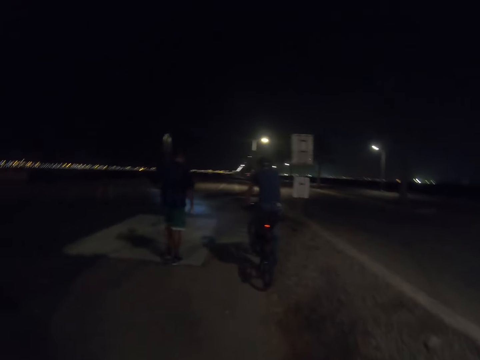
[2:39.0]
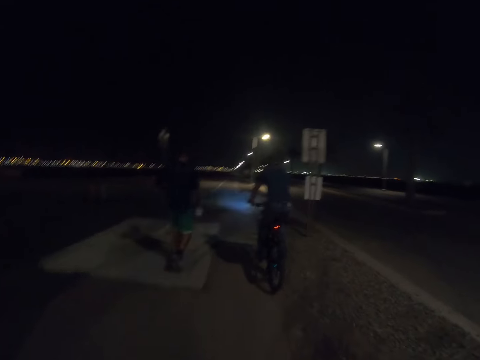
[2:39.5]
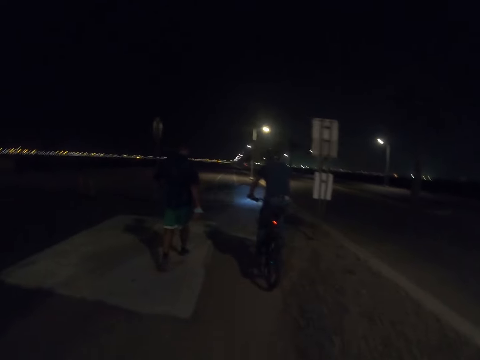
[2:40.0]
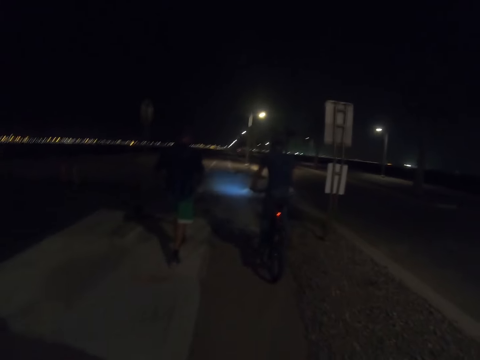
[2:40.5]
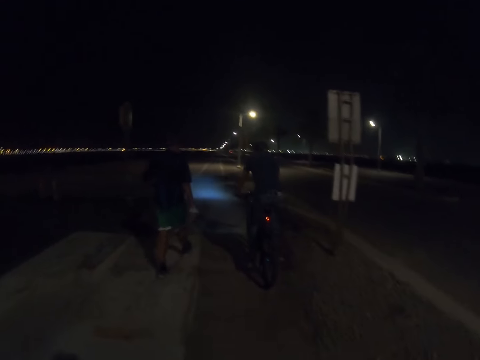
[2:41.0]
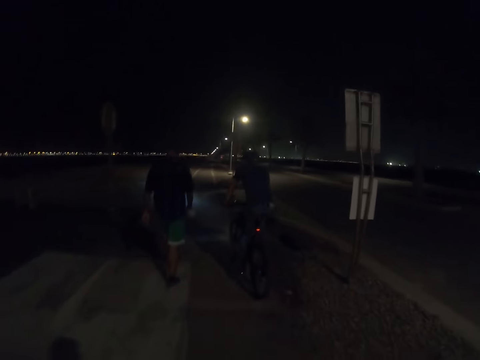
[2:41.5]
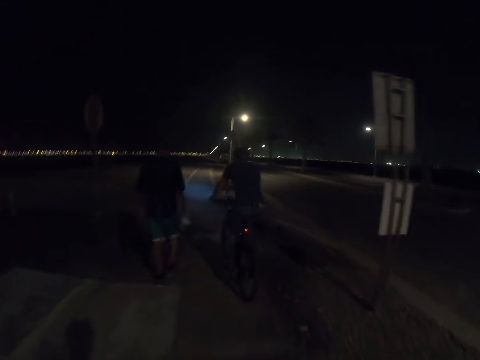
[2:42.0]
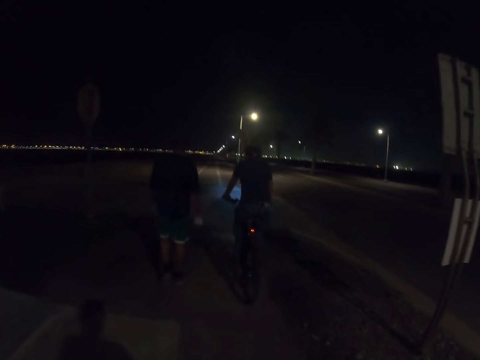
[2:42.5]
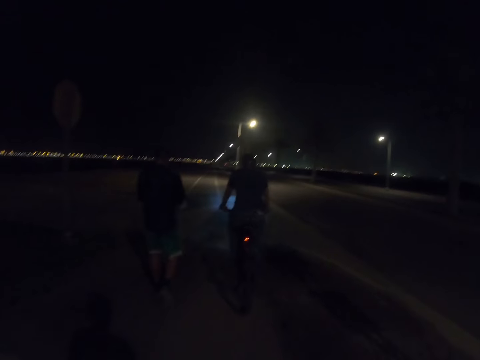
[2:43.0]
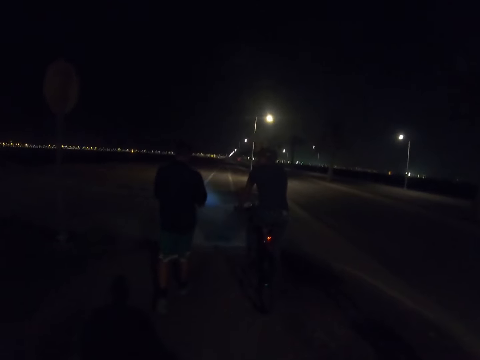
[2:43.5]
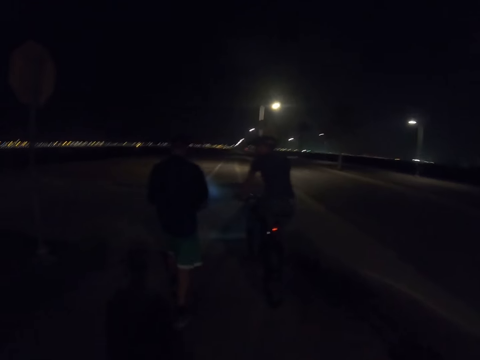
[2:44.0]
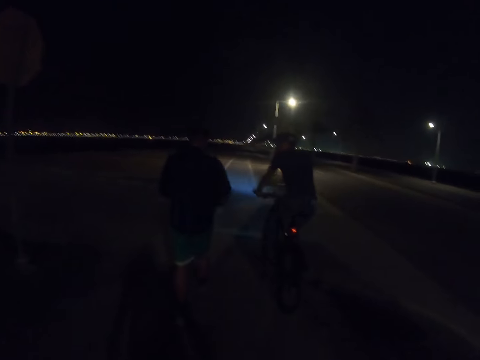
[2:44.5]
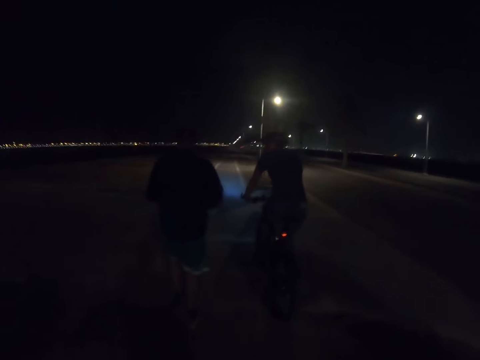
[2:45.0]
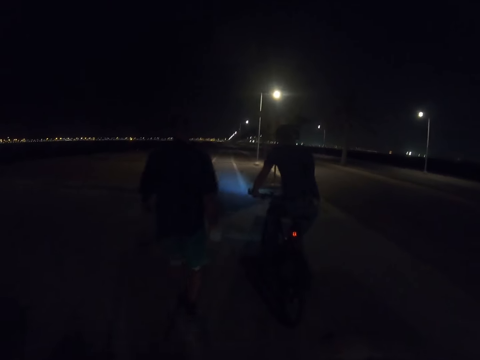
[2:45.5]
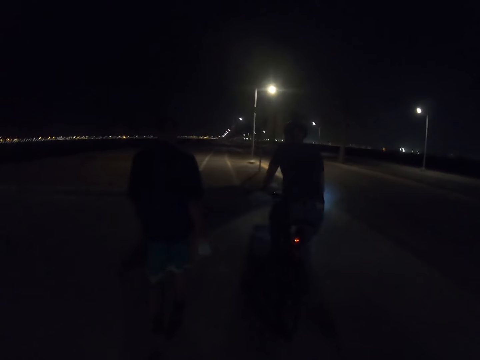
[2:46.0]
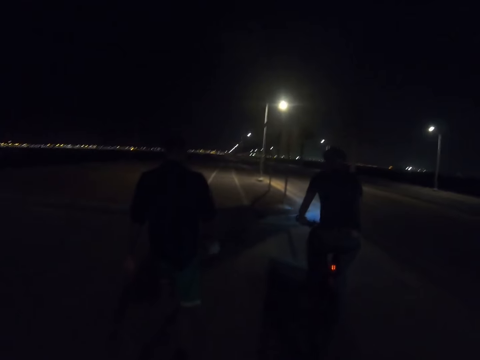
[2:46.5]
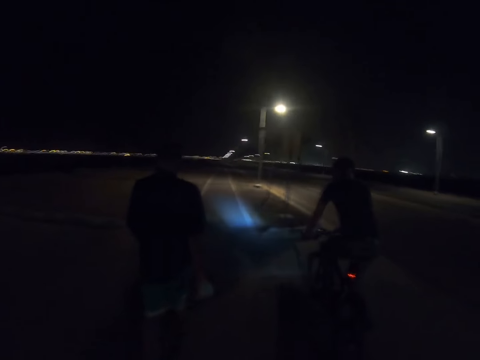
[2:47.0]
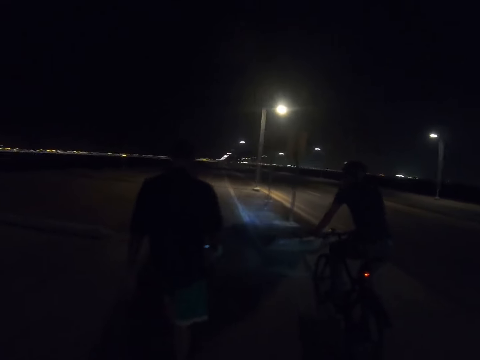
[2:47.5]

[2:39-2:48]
A person walks beside another person.

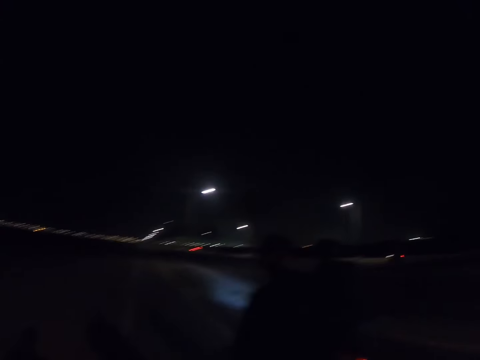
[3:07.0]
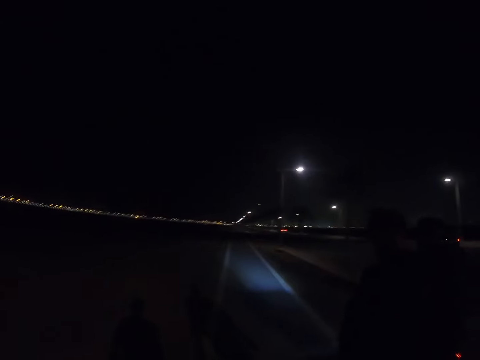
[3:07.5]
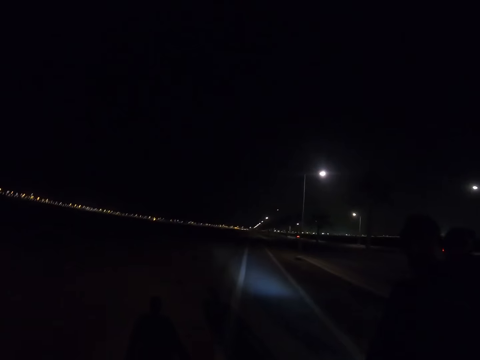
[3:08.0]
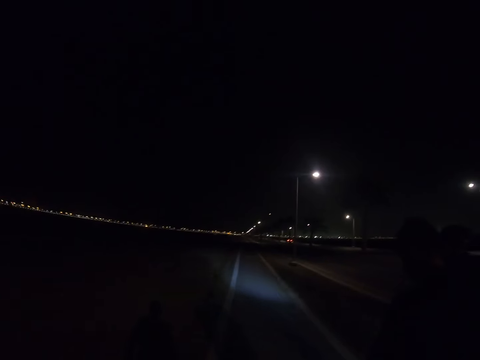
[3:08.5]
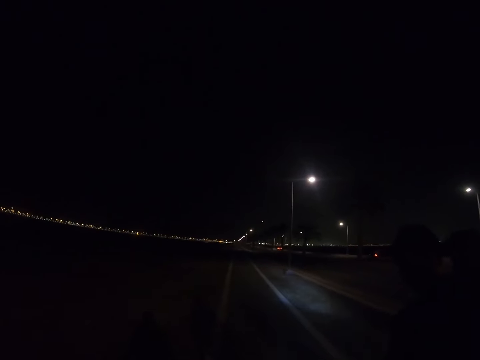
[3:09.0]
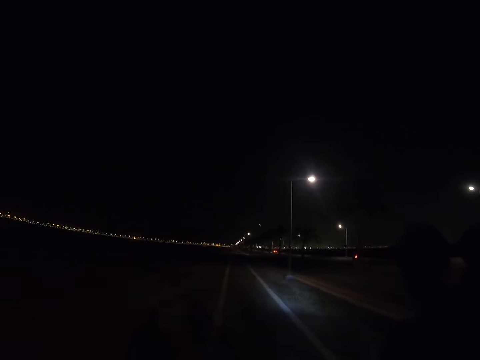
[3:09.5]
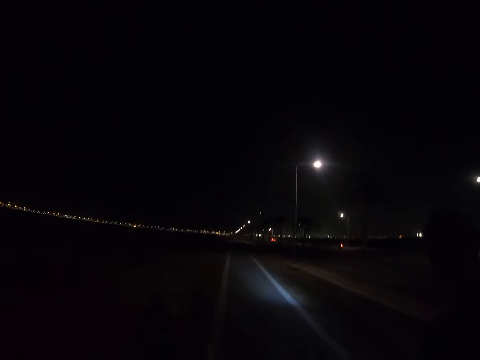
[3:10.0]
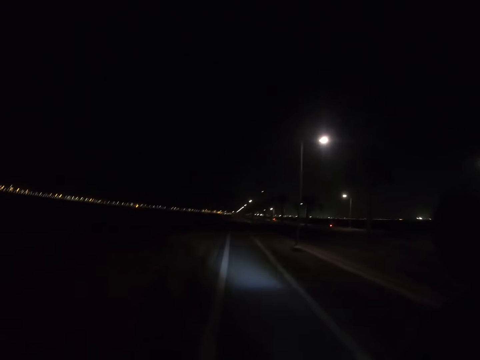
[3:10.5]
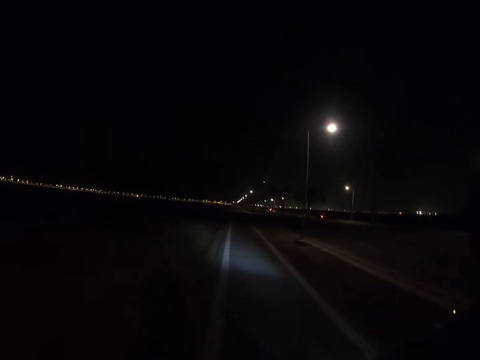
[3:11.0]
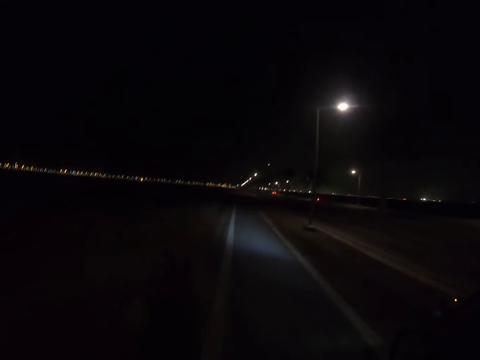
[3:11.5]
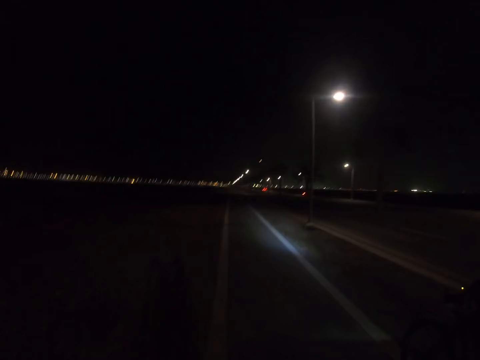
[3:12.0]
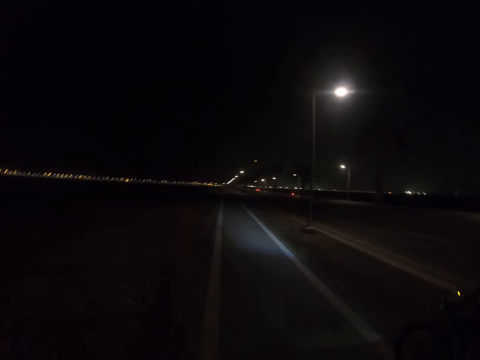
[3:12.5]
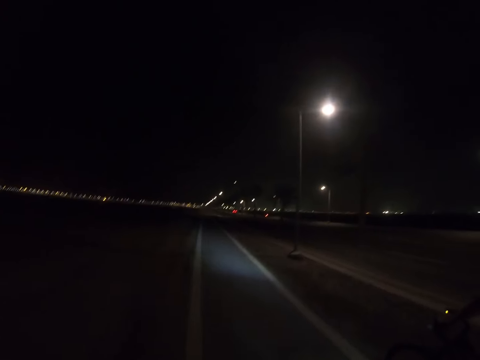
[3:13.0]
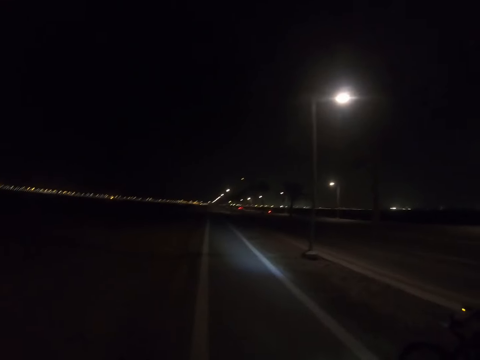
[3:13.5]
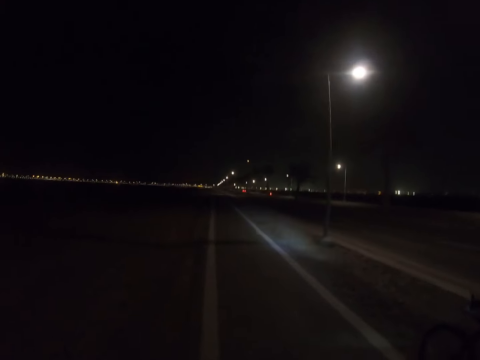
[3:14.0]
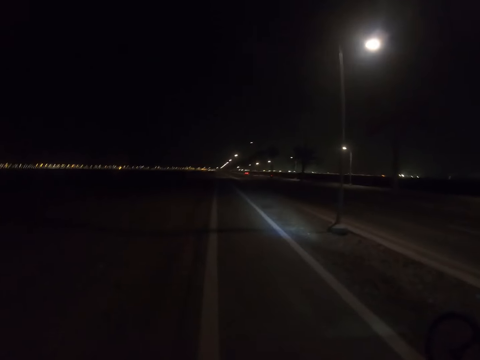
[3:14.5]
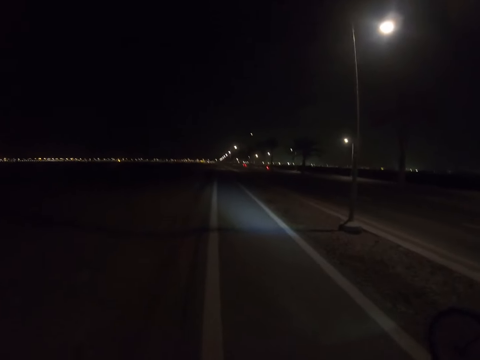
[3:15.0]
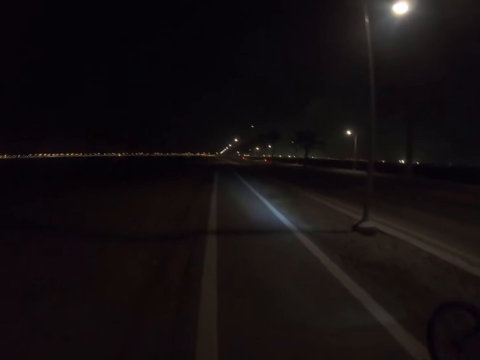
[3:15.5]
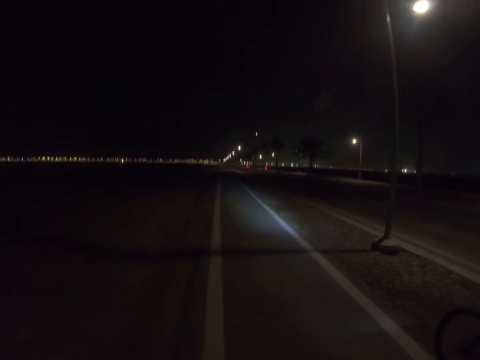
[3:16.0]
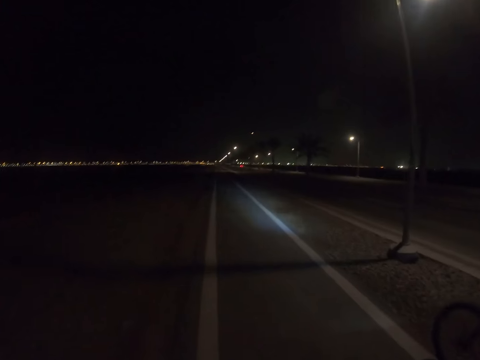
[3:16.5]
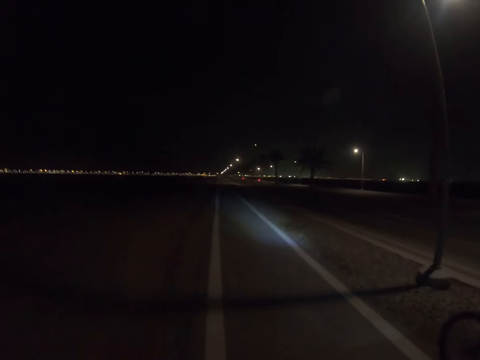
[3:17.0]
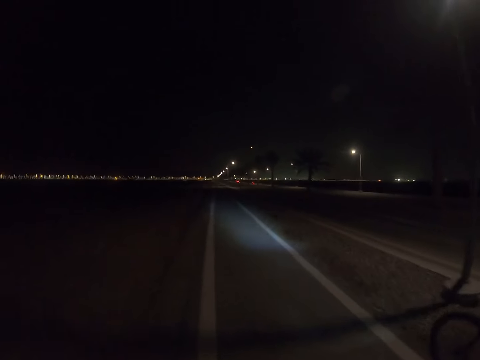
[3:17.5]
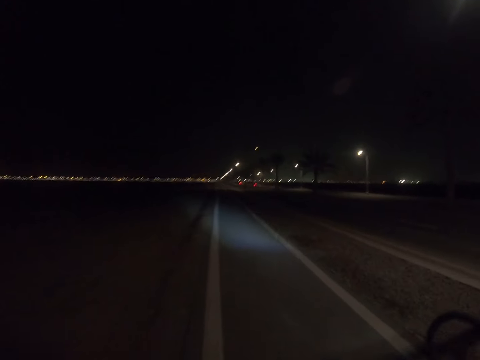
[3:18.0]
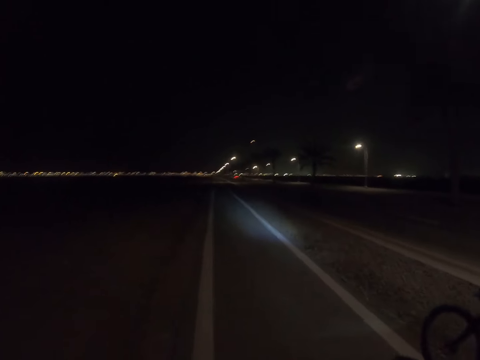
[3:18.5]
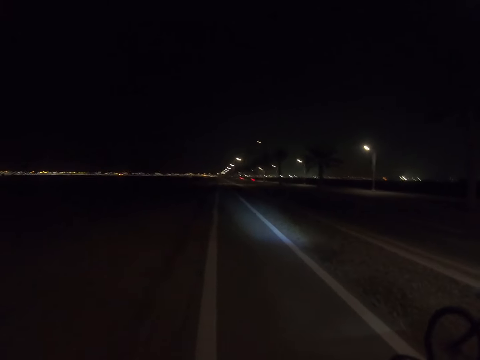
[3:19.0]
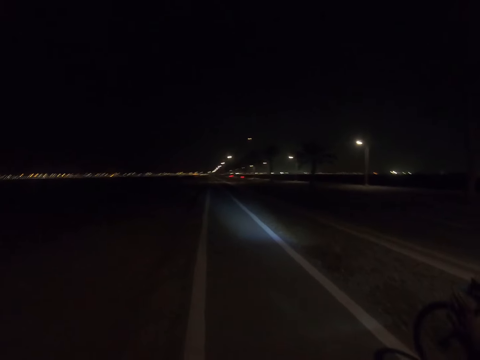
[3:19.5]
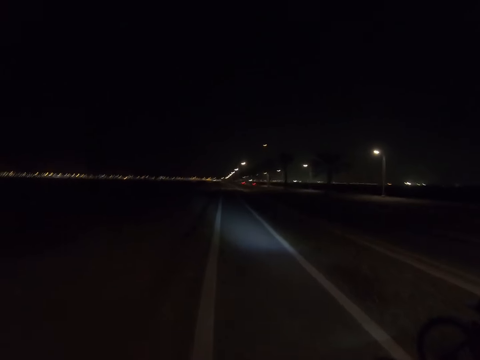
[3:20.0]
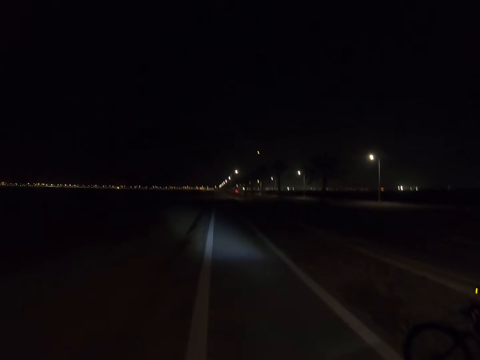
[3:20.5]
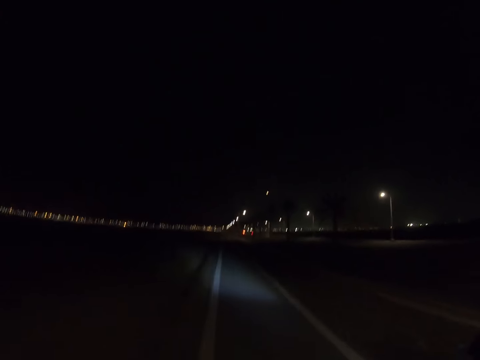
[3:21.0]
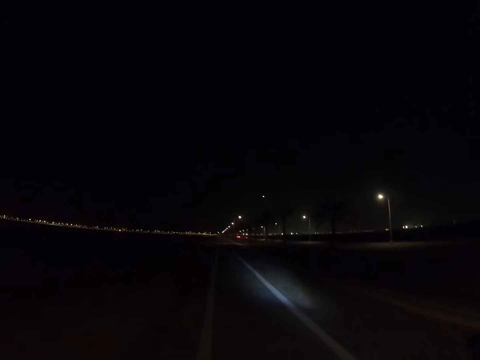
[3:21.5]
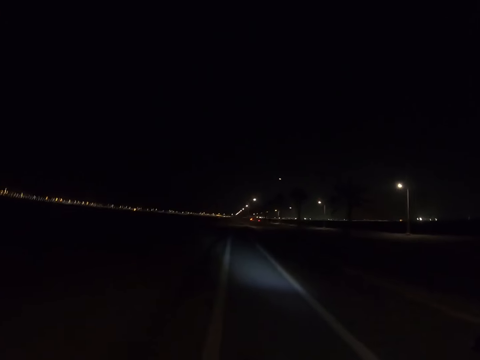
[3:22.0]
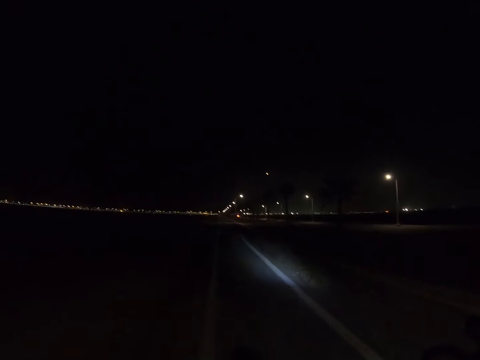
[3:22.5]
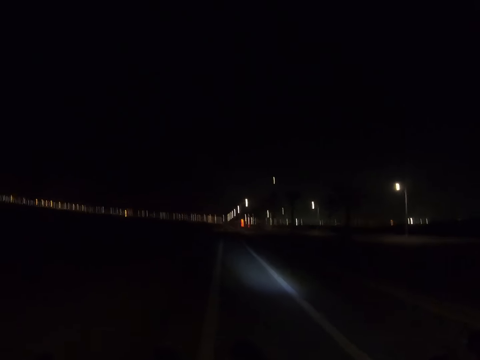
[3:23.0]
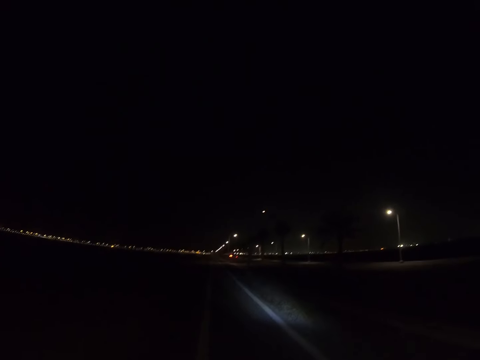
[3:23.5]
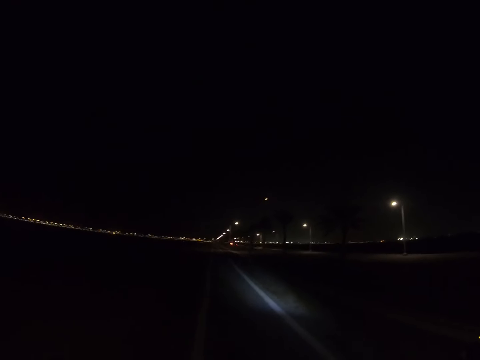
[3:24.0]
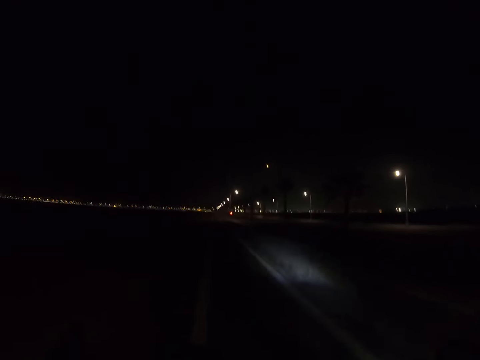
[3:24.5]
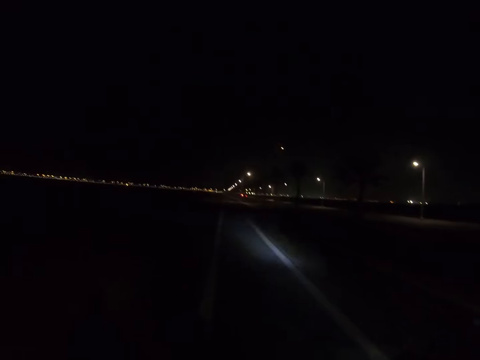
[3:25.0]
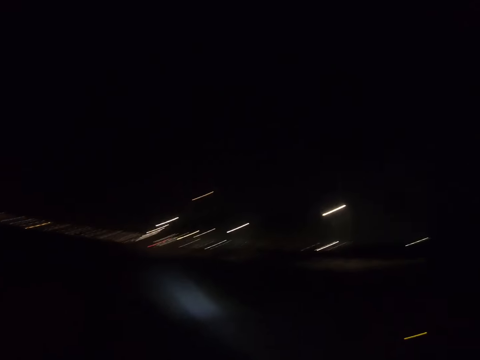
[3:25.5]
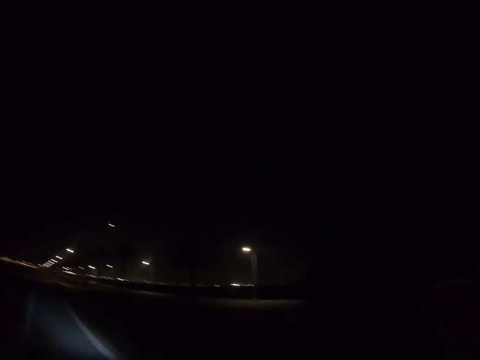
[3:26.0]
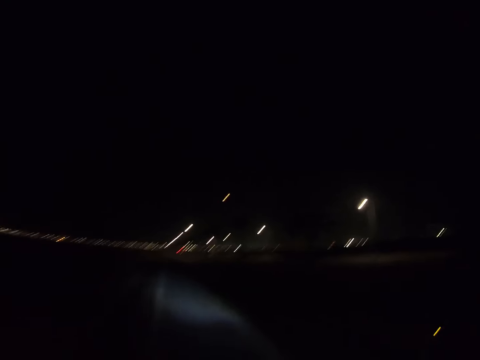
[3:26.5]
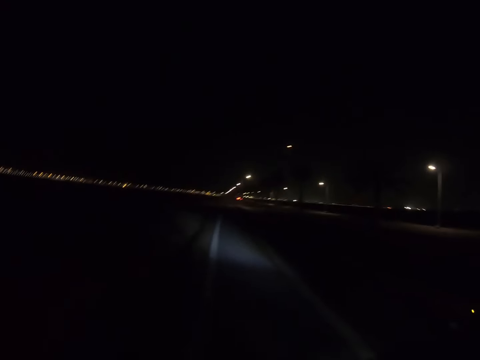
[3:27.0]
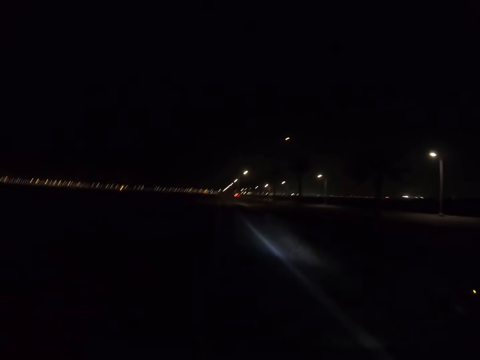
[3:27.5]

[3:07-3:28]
The camera wearer walks on the road. They walk along the road.
